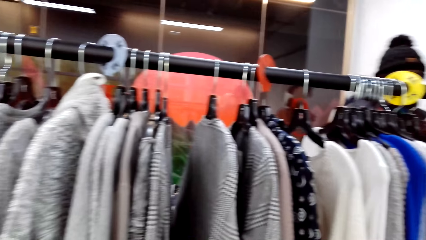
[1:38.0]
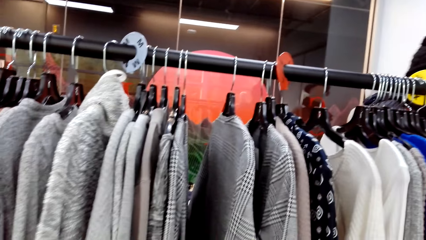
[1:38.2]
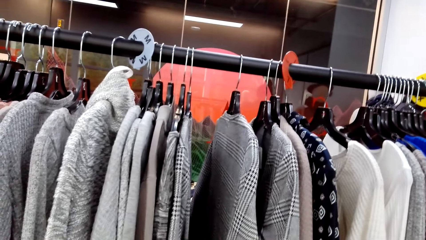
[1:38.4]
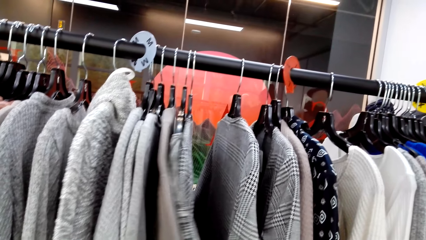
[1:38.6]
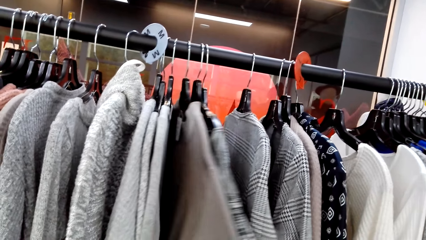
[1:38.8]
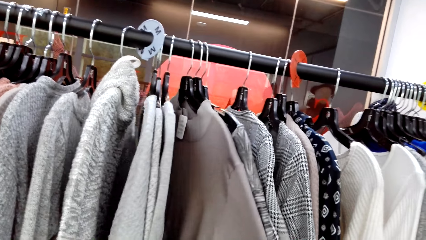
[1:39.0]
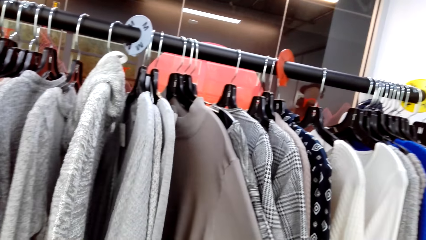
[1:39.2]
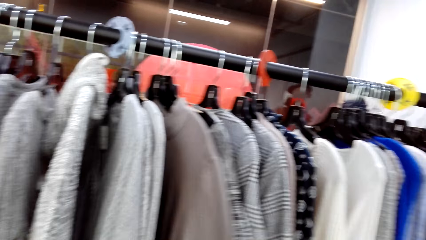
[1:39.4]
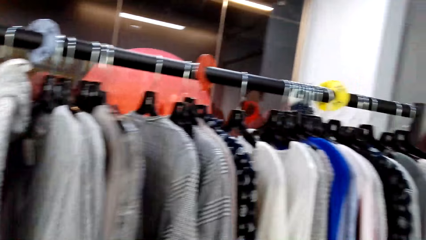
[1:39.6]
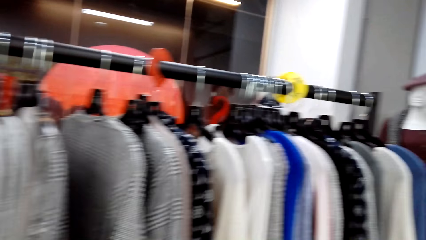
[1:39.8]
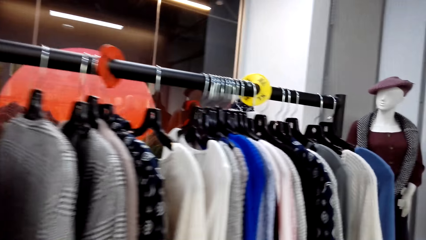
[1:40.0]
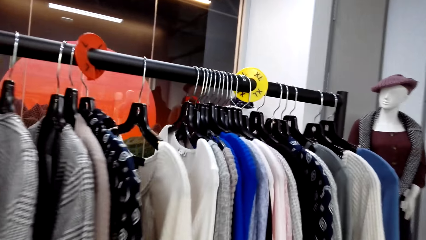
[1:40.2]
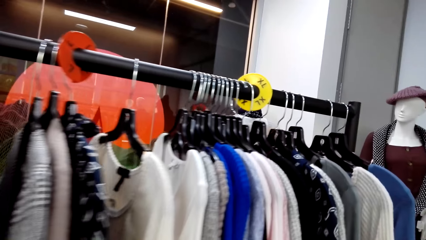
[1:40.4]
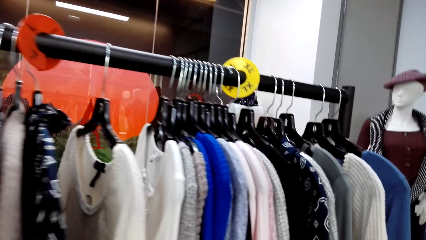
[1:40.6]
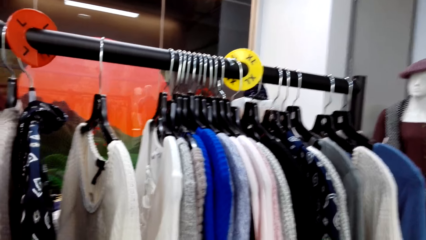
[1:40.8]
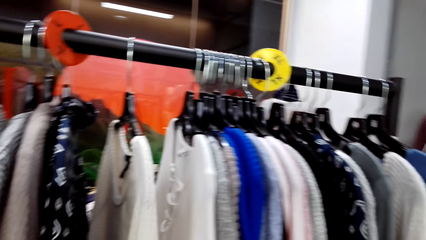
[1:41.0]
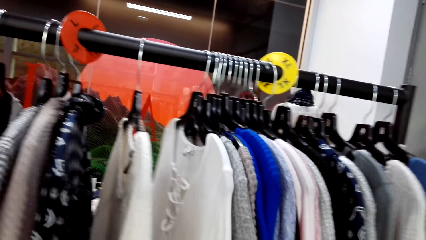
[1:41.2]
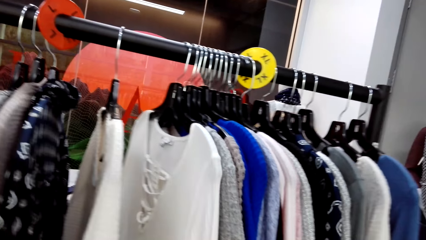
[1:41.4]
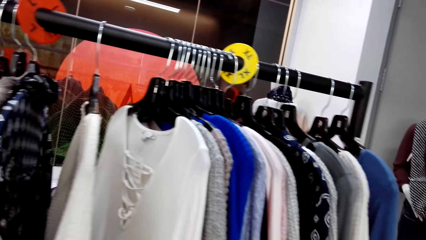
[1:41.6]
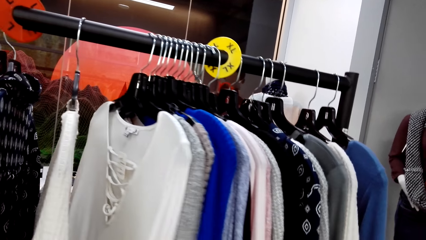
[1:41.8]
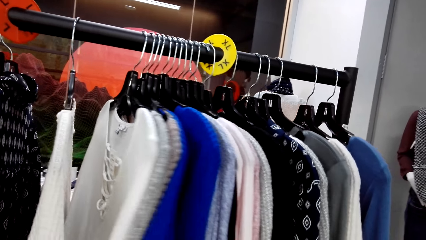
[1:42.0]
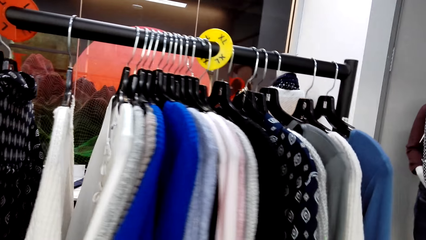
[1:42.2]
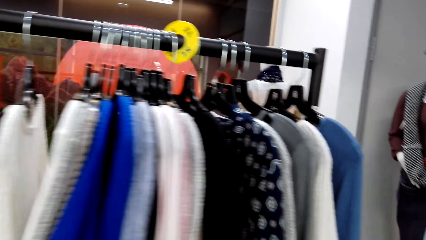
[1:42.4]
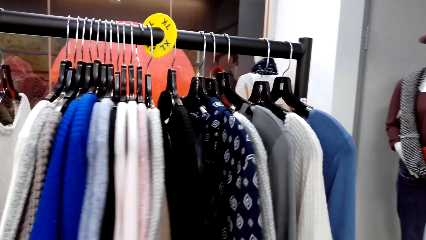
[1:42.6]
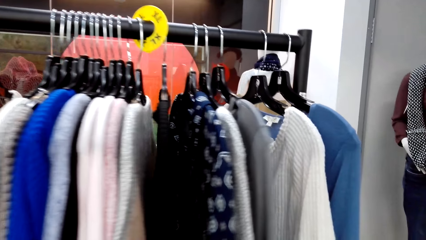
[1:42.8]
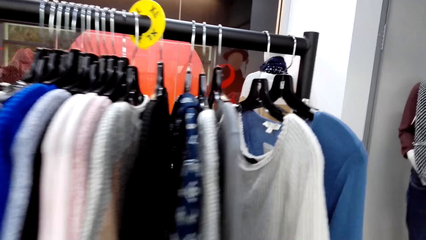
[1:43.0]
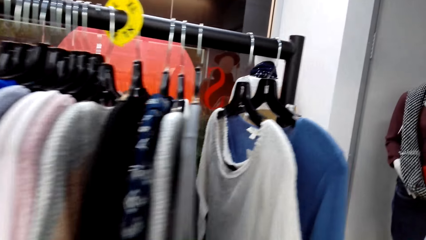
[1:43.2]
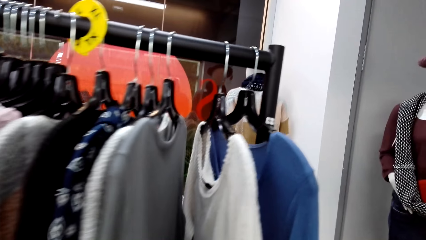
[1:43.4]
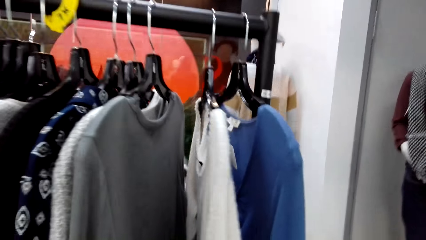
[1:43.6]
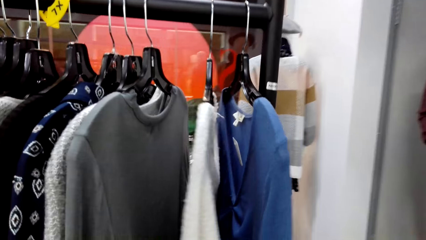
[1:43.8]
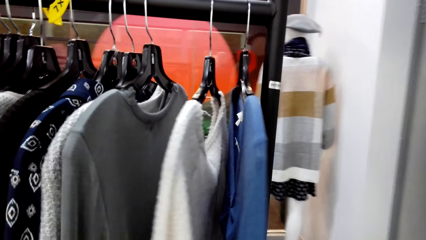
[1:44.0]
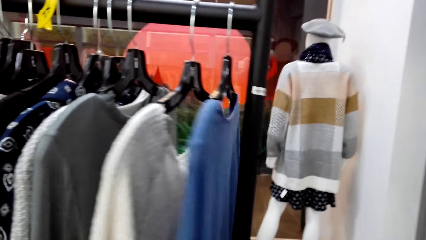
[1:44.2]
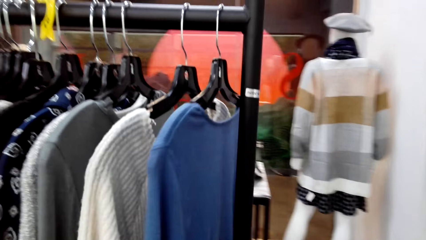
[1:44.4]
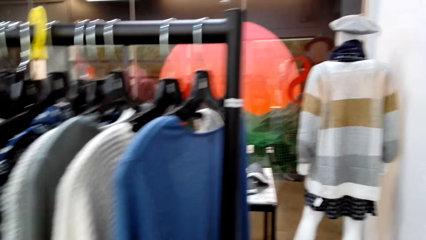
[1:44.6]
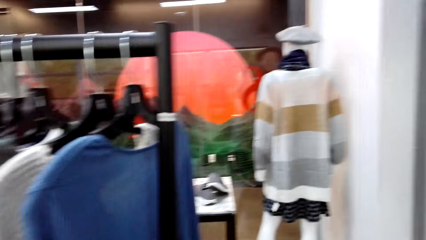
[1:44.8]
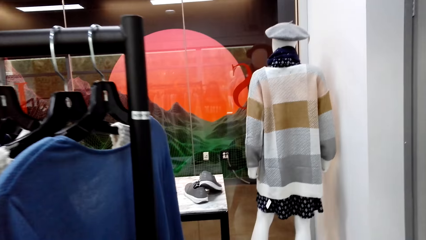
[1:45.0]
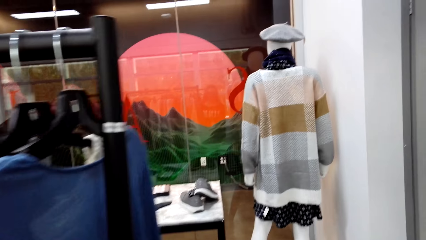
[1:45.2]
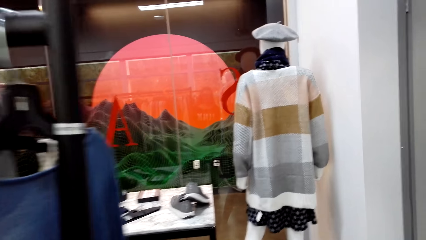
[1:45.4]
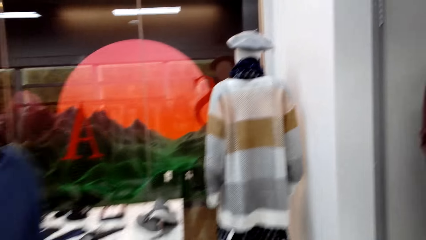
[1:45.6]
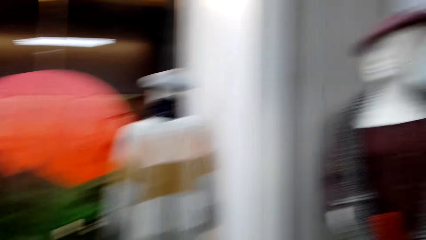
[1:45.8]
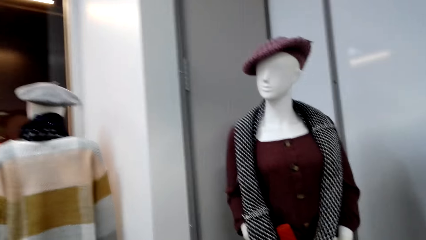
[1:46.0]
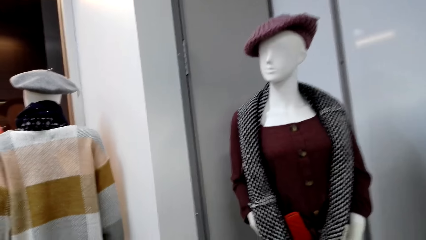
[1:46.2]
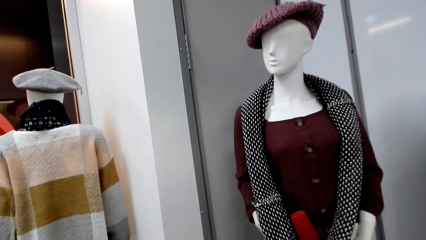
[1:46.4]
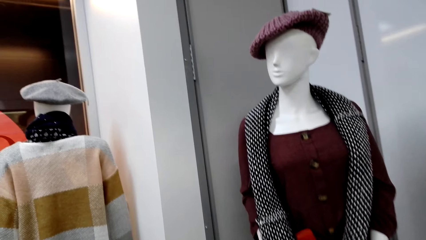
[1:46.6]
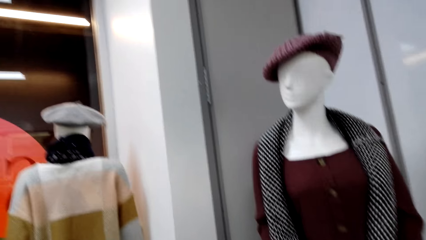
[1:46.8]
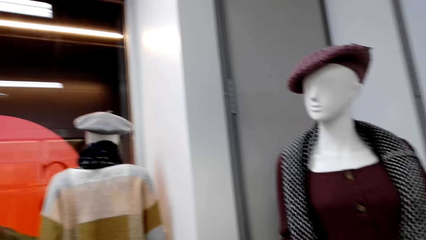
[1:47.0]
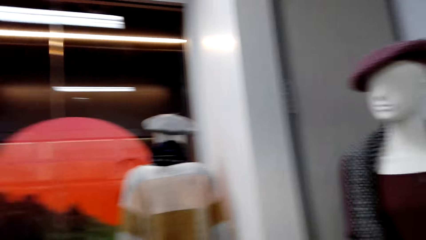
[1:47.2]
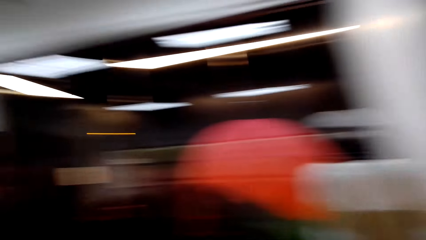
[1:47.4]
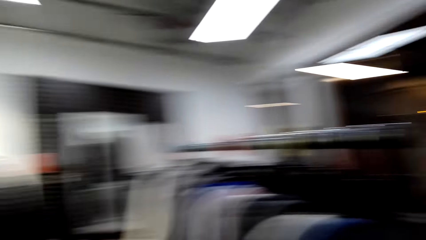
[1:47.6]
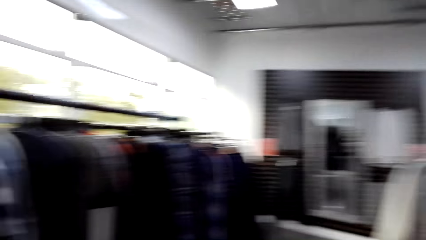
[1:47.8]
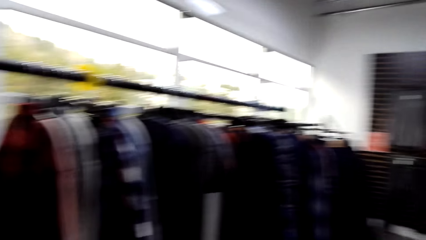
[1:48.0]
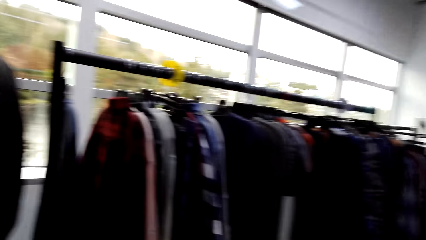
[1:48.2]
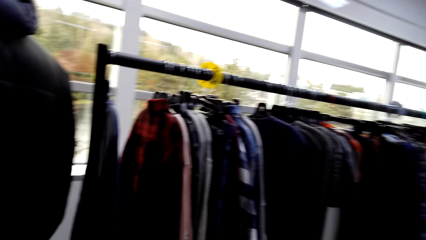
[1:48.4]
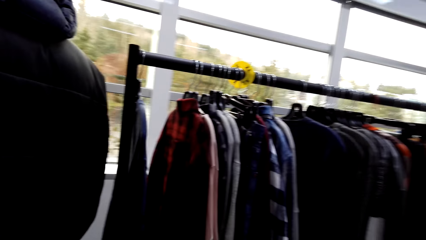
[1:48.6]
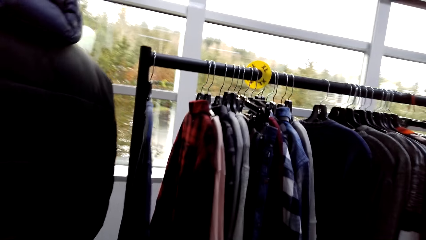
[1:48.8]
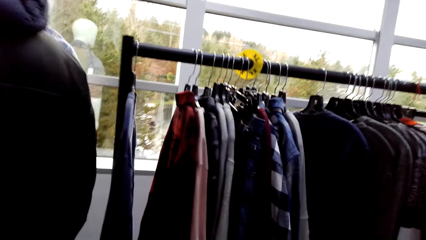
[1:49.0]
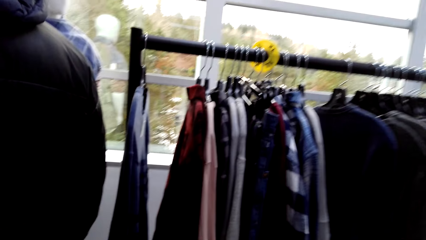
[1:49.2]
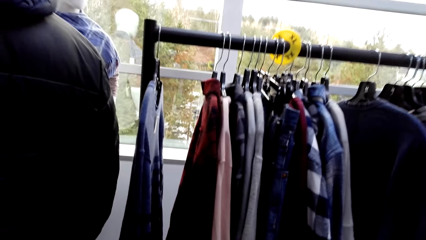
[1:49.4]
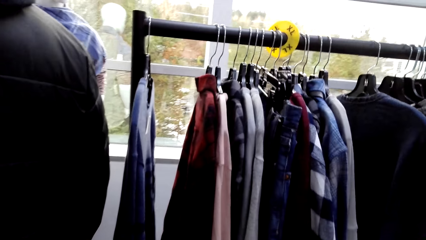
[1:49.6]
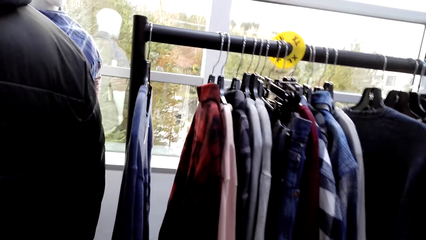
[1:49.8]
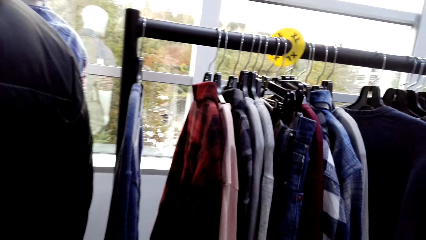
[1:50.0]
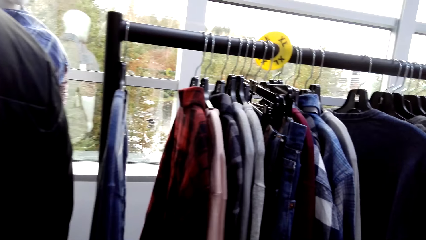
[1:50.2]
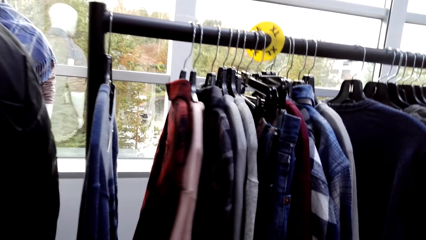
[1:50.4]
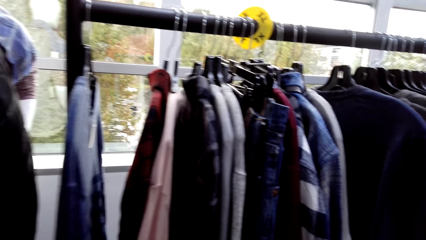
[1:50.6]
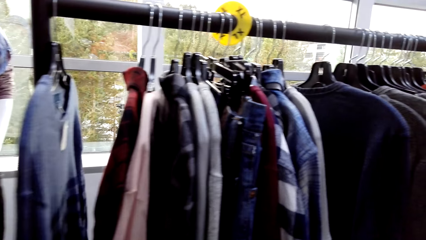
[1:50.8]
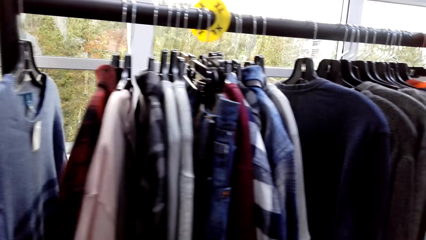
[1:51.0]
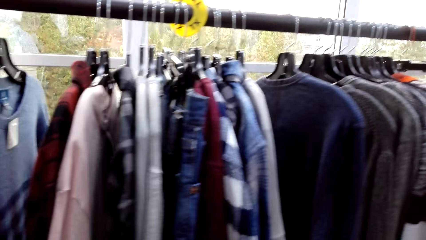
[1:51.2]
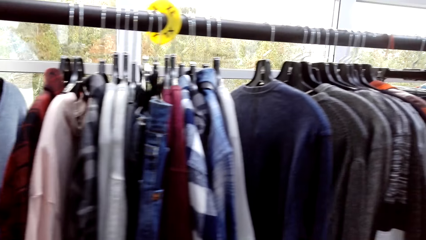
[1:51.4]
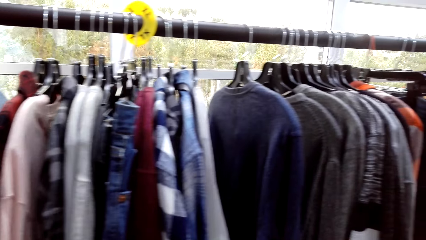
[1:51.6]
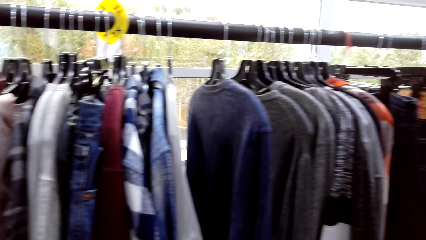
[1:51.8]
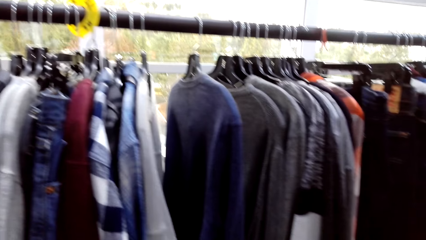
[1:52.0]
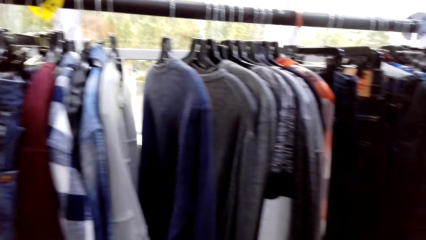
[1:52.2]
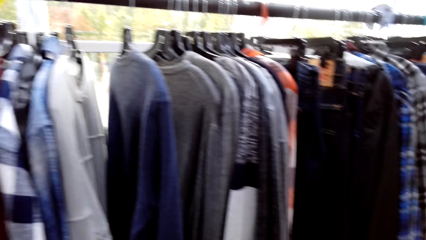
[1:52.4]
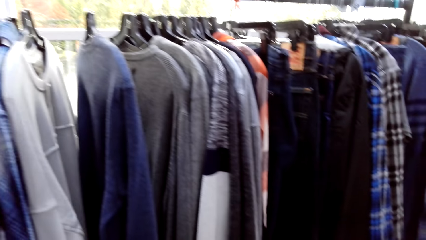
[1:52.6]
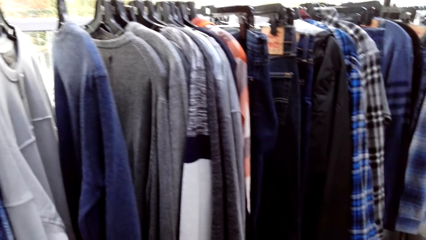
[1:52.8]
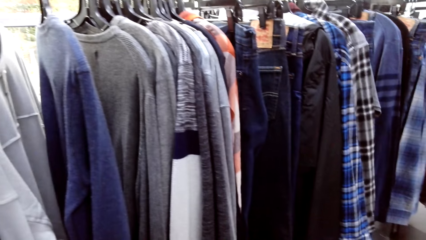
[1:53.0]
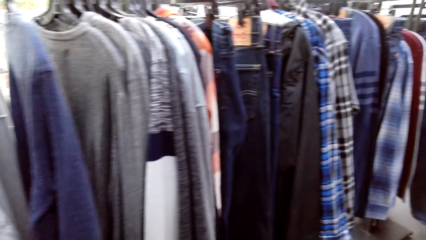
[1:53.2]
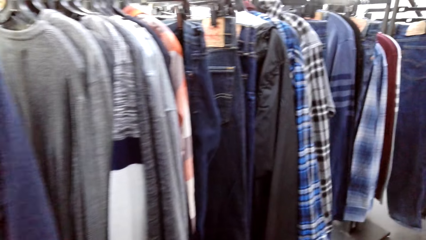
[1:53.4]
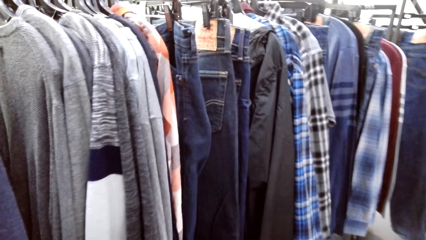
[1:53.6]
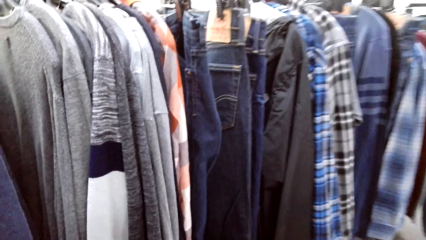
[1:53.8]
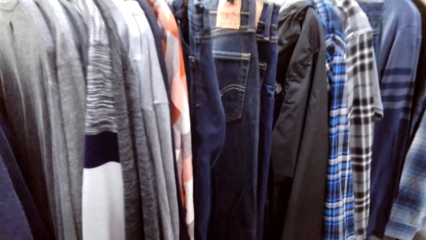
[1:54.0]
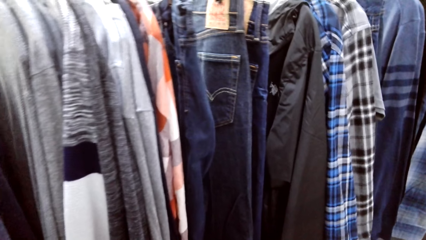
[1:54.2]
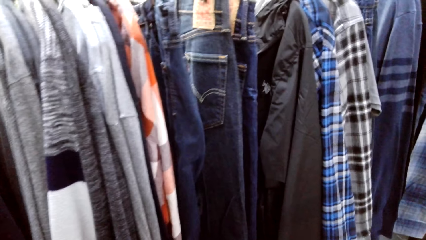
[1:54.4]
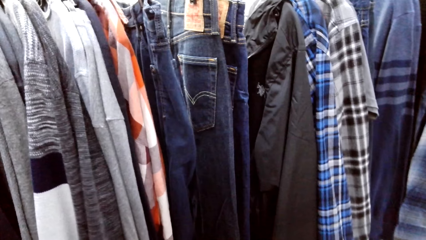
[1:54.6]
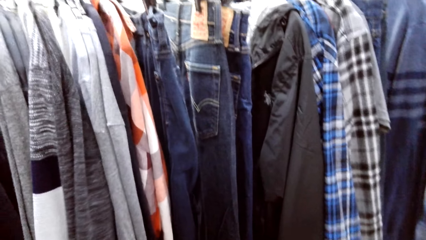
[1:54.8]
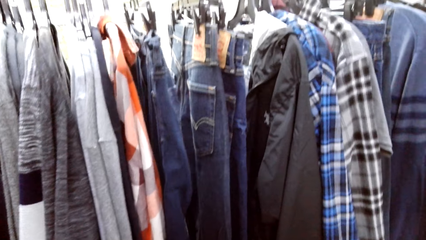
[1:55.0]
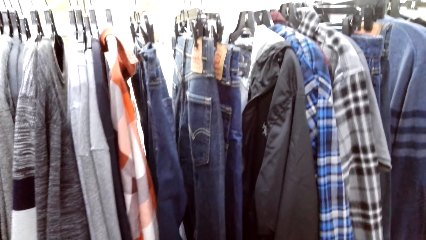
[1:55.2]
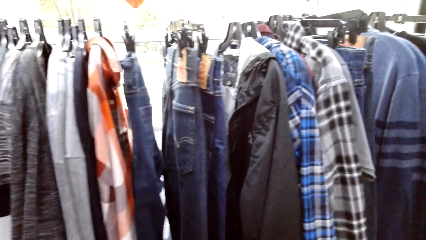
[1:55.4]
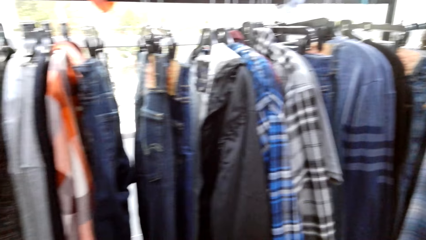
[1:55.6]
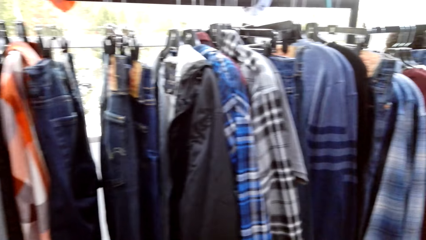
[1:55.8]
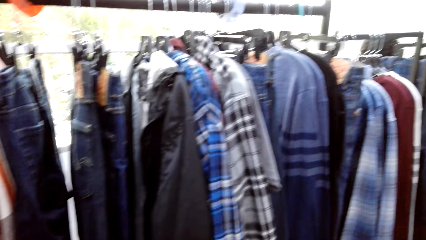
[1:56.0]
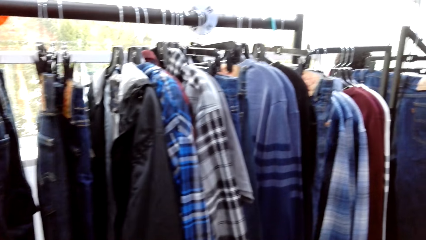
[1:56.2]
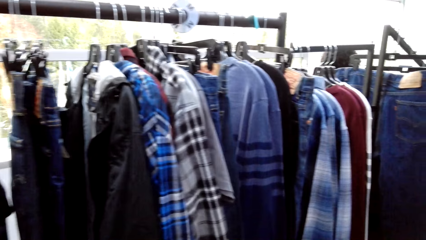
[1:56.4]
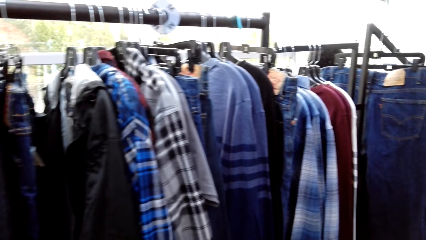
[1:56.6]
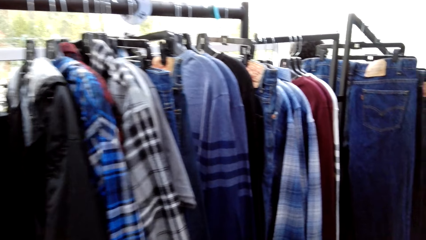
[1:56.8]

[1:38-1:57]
The camera wearer looks at a dummy. They look around the boutique. They look around the hanging line.
